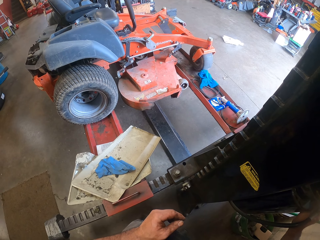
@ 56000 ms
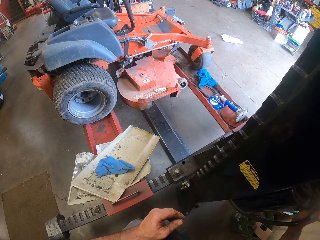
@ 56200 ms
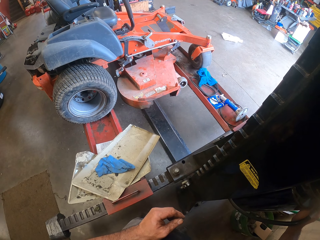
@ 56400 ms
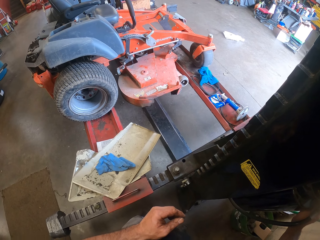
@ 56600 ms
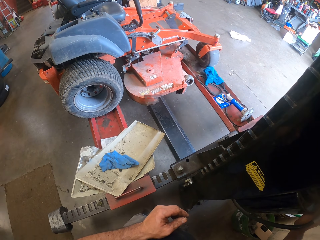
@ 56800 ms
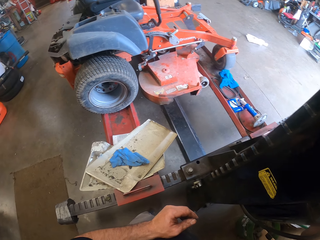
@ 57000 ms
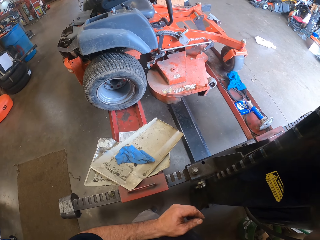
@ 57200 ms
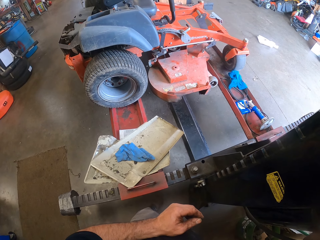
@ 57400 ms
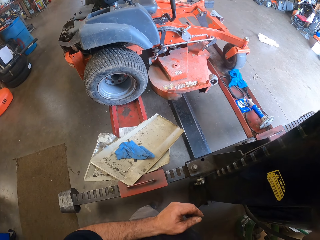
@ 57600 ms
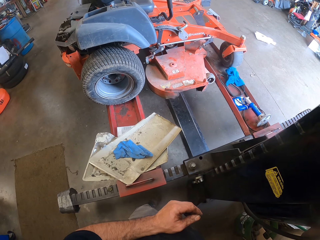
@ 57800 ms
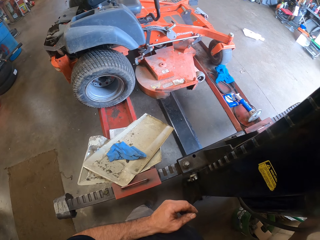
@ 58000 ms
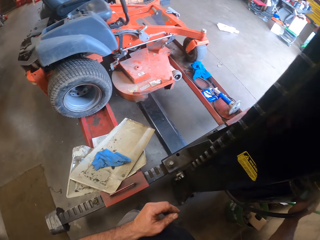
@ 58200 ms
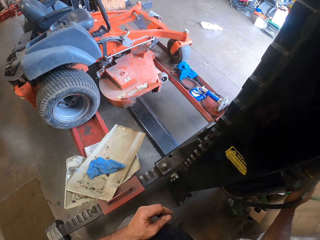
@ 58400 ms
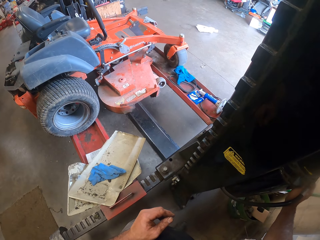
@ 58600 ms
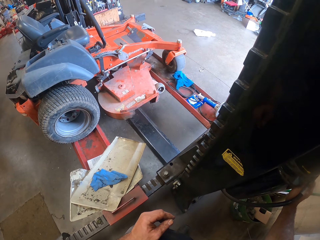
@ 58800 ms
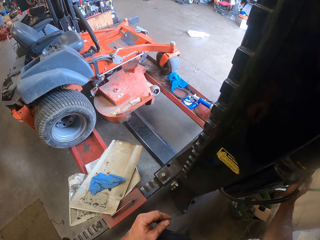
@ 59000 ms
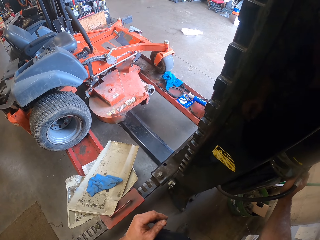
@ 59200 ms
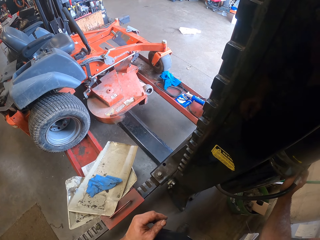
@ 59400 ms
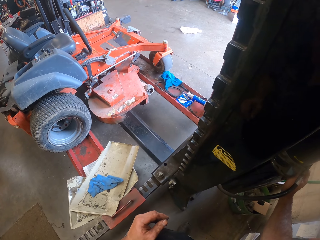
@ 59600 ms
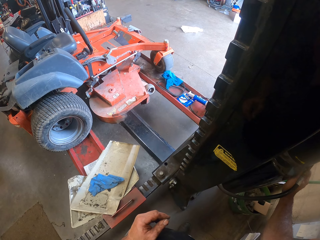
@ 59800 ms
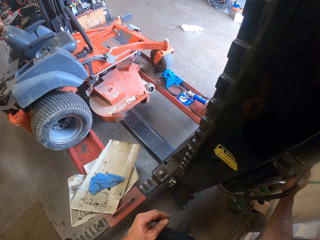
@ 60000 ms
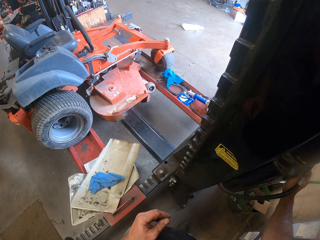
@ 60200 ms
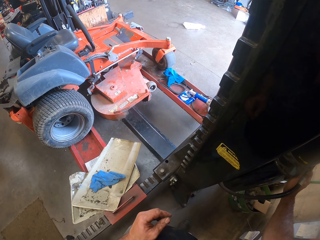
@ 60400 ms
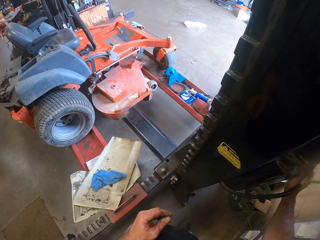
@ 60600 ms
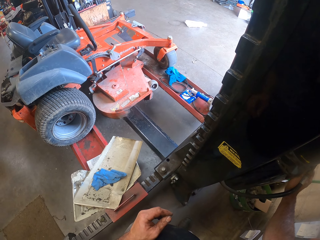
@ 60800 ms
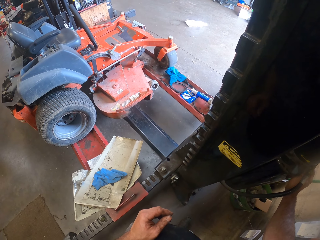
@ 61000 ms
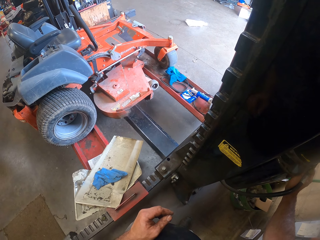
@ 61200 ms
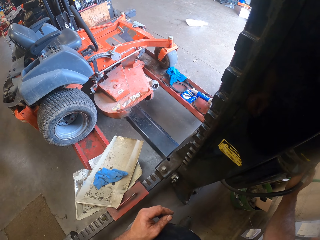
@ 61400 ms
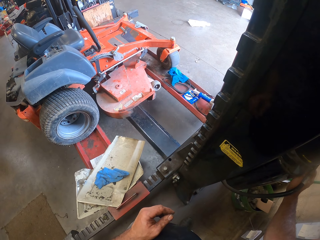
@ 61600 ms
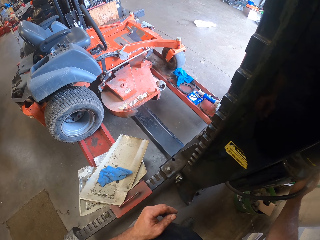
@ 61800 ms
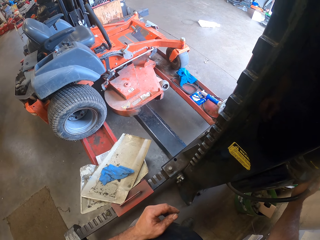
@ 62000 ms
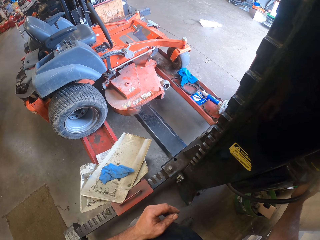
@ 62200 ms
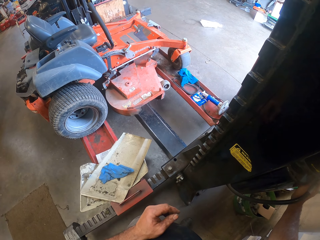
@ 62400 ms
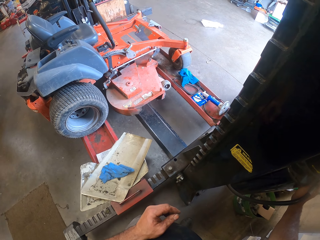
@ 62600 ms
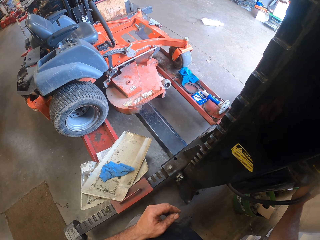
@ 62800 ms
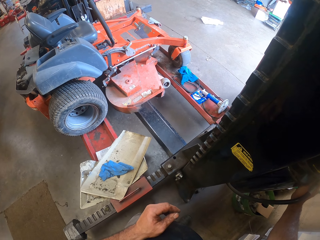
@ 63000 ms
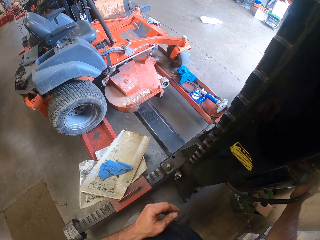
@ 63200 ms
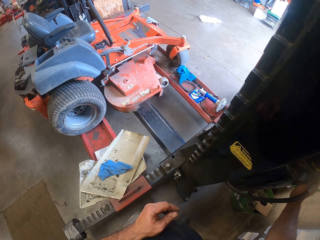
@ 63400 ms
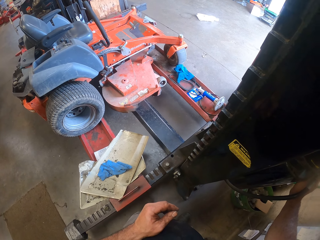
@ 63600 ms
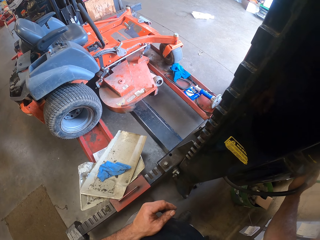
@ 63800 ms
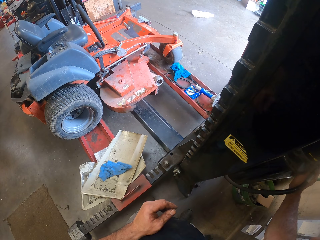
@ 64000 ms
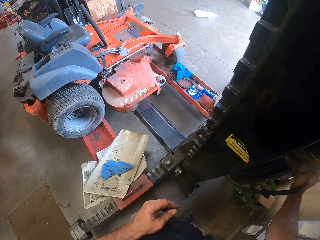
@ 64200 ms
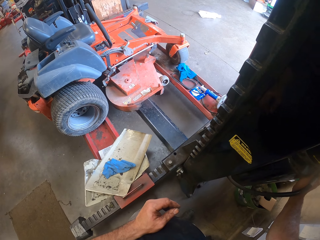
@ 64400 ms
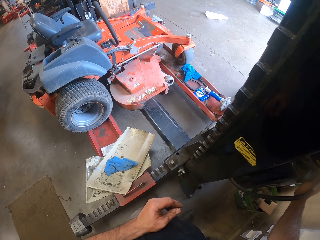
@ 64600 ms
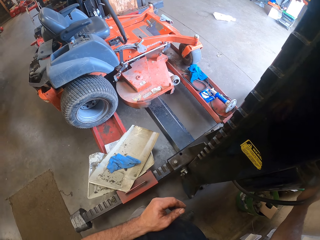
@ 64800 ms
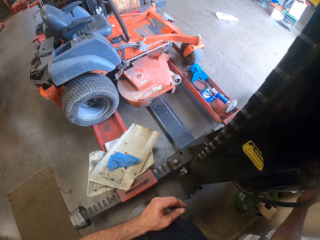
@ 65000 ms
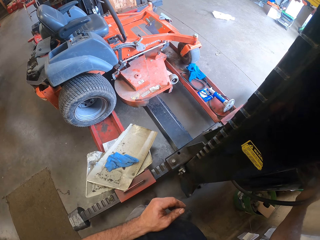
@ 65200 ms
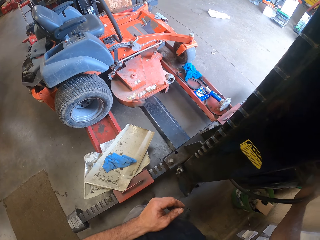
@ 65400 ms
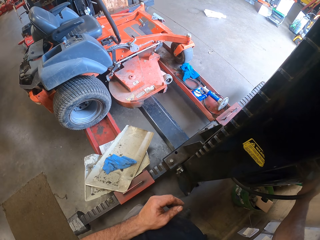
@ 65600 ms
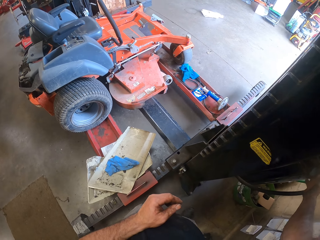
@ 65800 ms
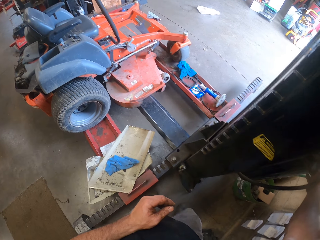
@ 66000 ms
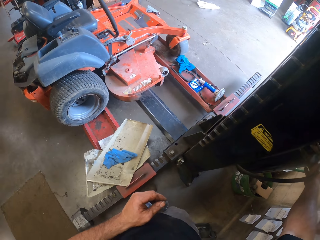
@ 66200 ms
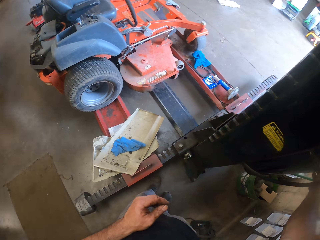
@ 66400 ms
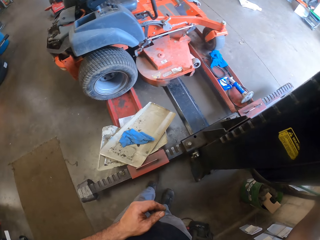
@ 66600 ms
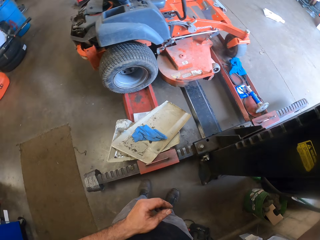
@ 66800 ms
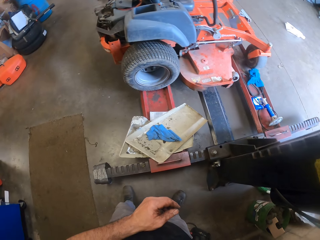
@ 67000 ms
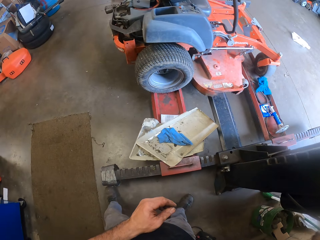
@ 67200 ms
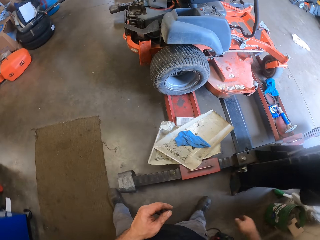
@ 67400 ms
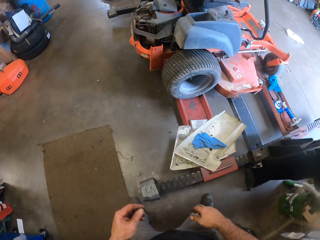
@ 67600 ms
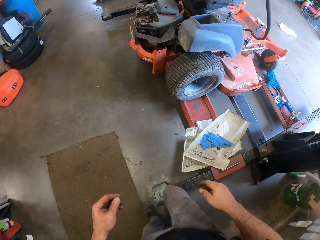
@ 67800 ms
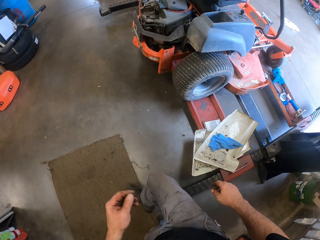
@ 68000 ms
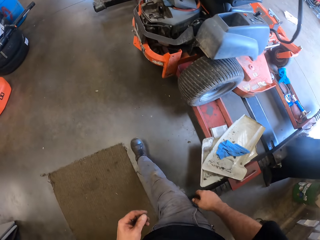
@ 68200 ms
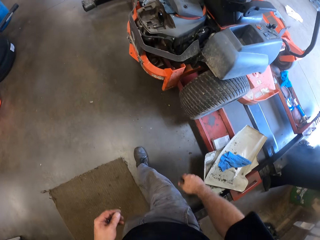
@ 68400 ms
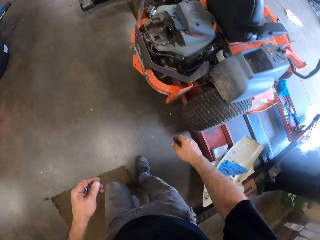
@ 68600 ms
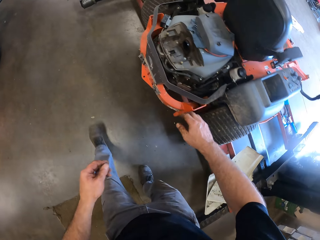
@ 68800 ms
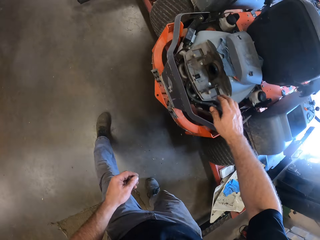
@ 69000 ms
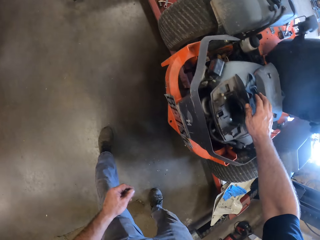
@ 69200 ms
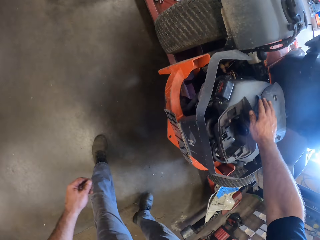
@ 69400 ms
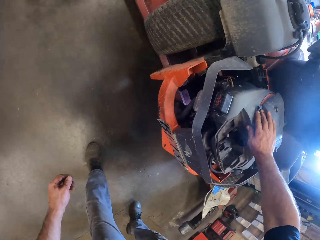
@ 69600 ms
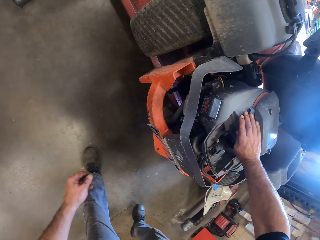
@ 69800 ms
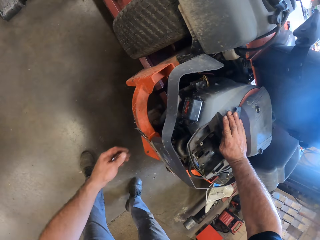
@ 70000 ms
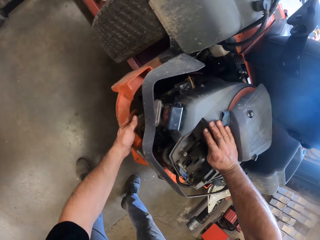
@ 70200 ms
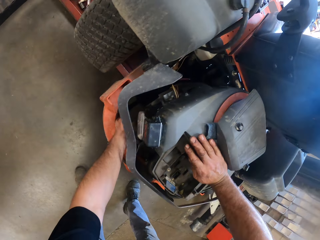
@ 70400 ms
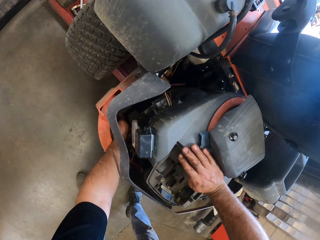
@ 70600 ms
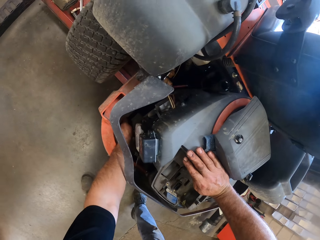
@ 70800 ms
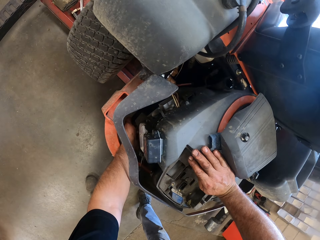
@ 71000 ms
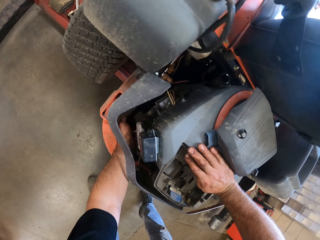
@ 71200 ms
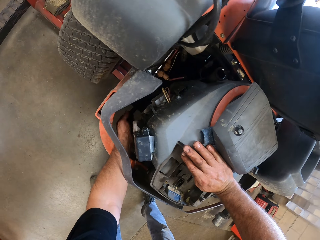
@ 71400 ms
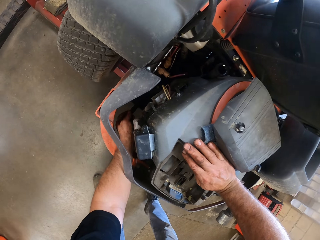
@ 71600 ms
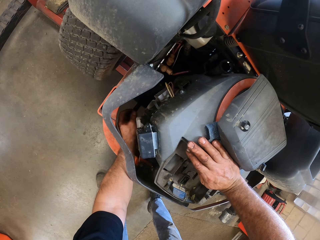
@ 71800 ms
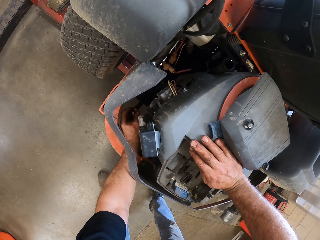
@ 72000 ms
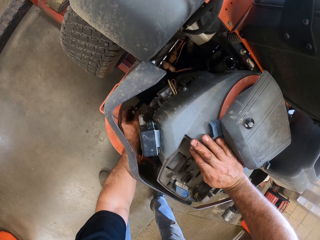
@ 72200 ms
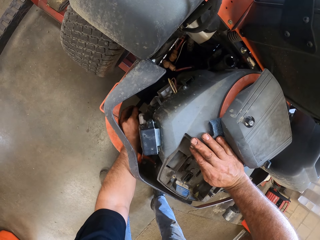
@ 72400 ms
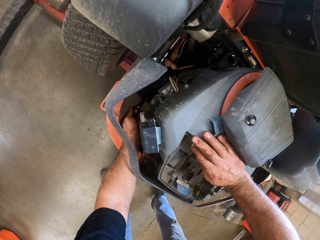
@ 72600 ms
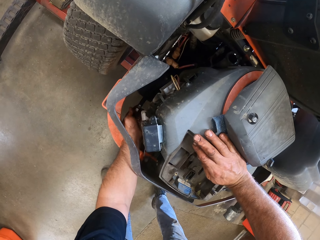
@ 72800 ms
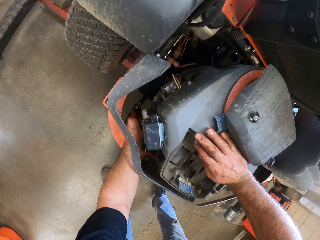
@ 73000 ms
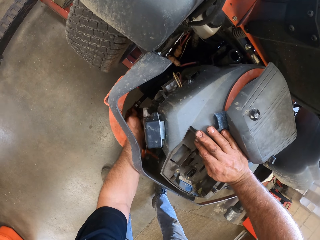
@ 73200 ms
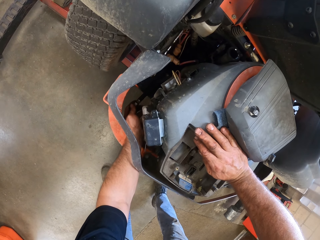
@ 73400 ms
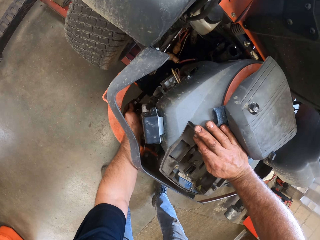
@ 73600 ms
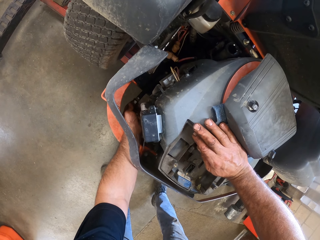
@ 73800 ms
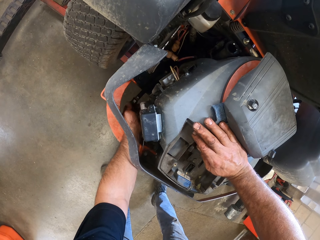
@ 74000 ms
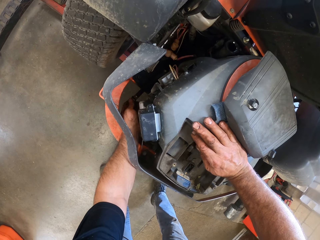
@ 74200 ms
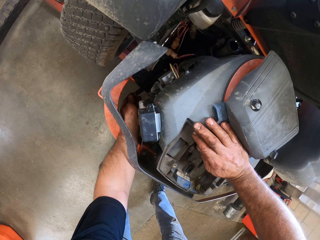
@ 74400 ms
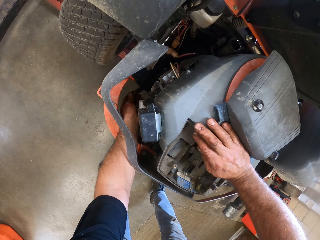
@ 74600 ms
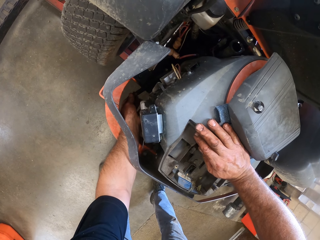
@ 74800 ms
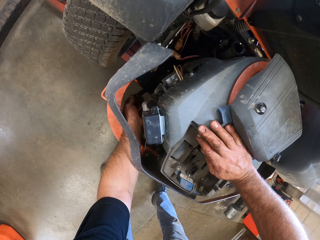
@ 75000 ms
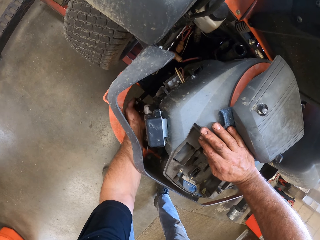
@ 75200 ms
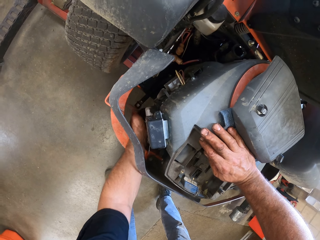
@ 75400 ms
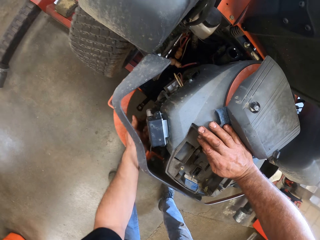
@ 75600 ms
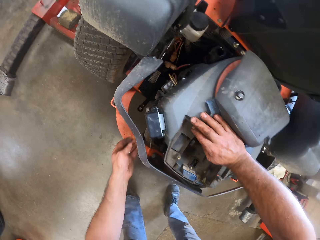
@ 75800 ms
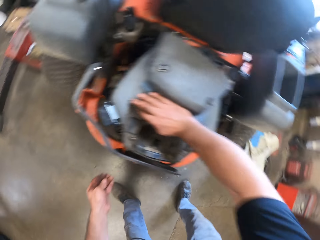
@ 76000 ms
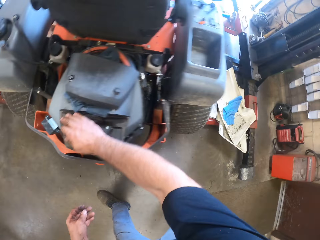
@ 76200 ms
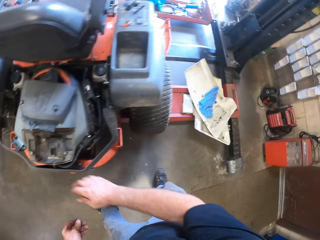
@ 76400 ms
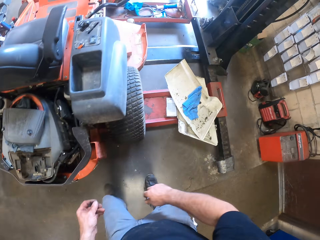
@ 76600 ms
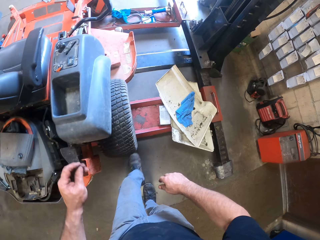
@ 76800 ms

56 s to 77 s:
The camera wearer removes his right hand from the knob. He walks towards the lawnmower. He places his right hand on the lawnmower. He dips his left hand into the lawnmower engine. He touches a cable in the lawnmower engine with his left hand. He removes his left hand from the lawnmower engine. He turns right. He removes his right hand from the lawnmower.
